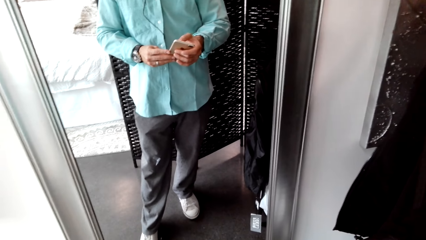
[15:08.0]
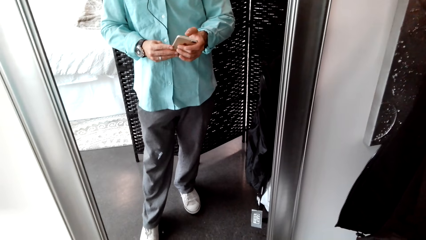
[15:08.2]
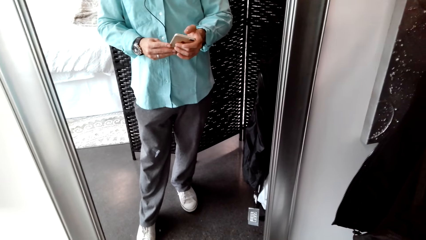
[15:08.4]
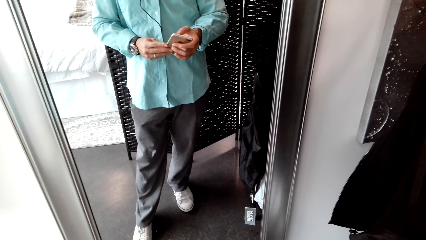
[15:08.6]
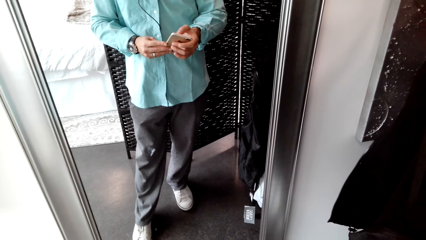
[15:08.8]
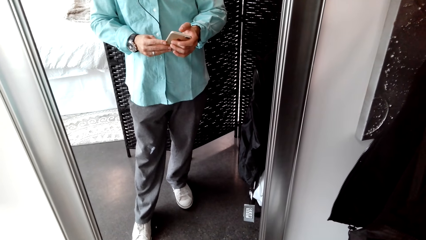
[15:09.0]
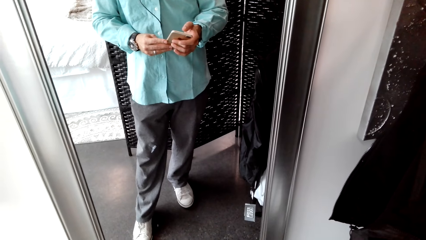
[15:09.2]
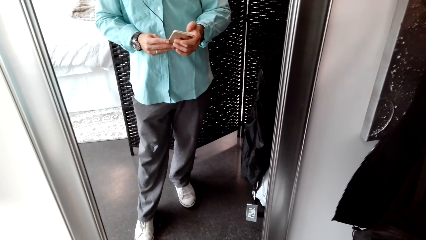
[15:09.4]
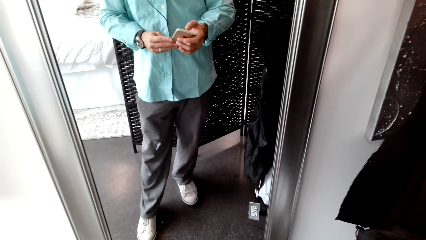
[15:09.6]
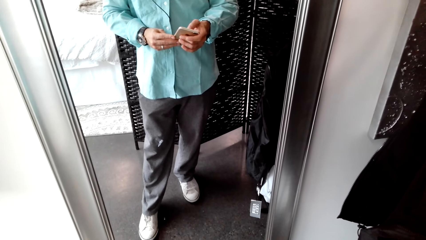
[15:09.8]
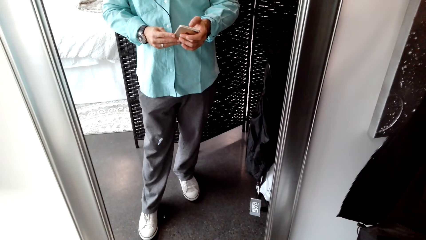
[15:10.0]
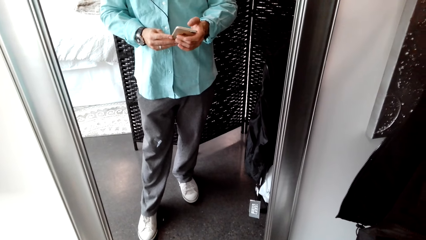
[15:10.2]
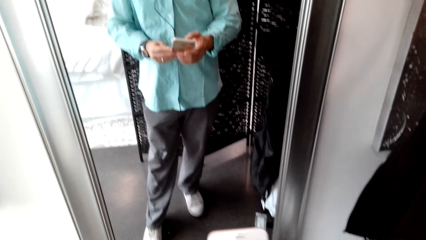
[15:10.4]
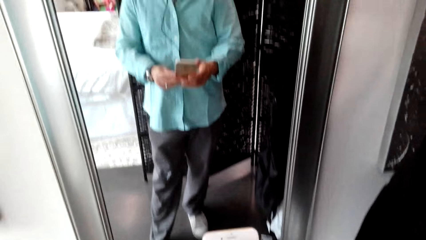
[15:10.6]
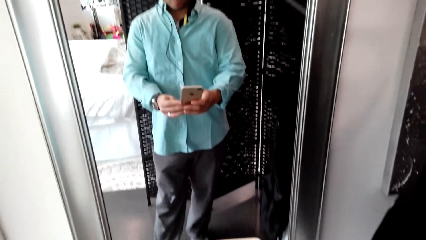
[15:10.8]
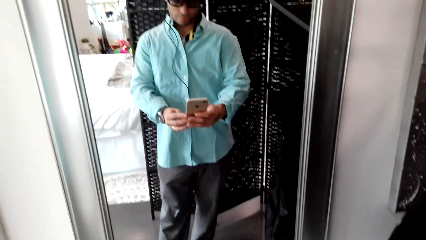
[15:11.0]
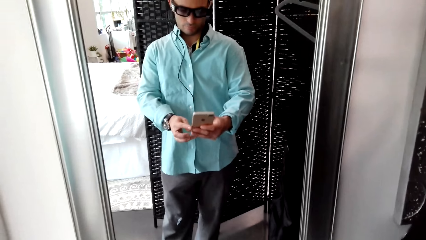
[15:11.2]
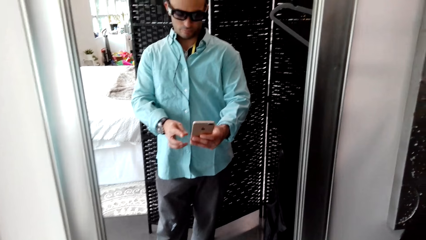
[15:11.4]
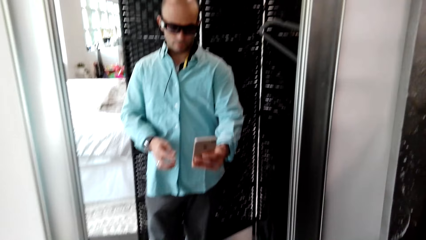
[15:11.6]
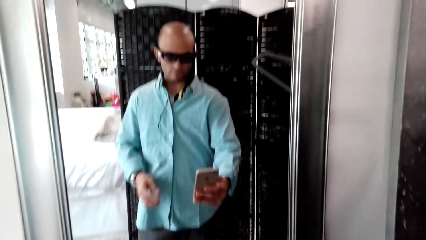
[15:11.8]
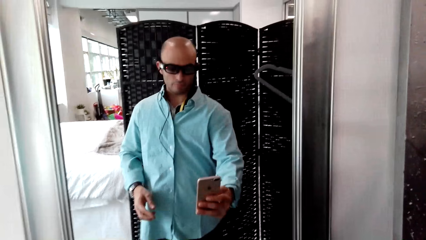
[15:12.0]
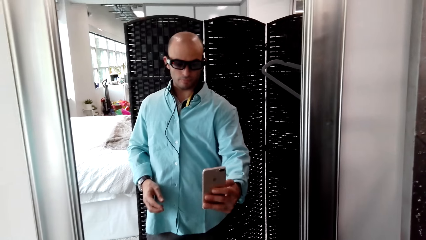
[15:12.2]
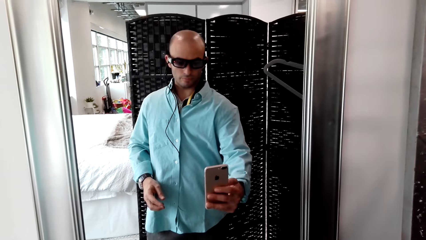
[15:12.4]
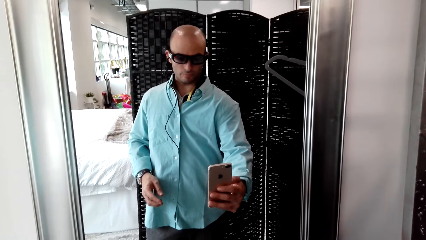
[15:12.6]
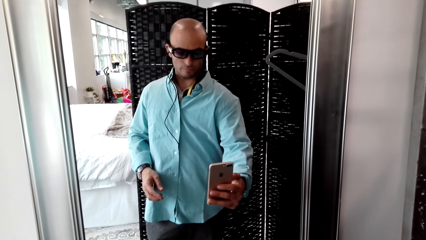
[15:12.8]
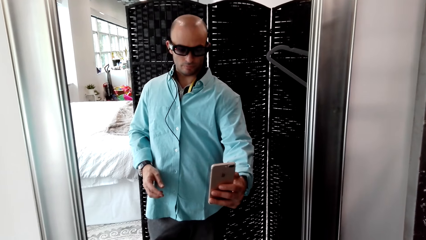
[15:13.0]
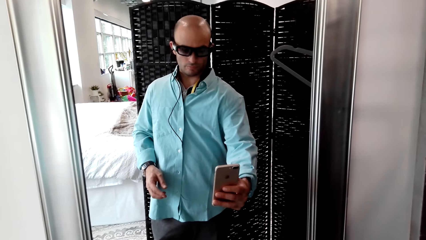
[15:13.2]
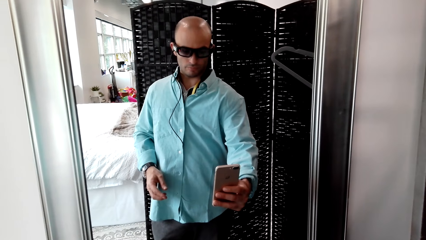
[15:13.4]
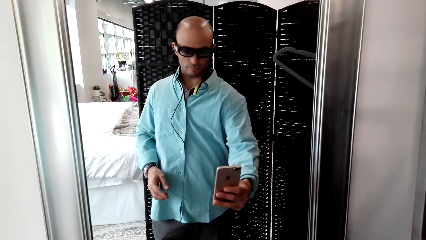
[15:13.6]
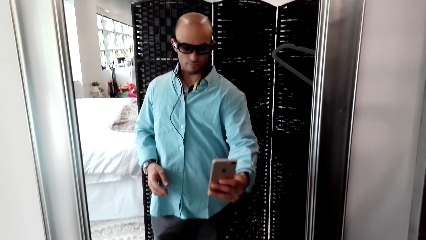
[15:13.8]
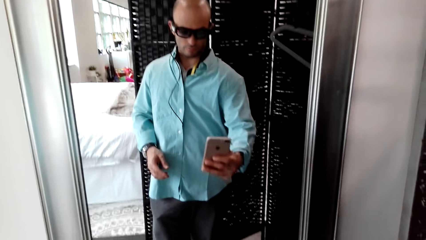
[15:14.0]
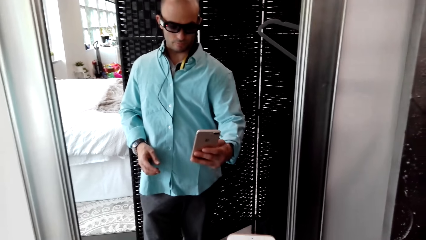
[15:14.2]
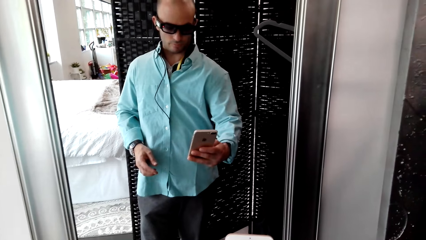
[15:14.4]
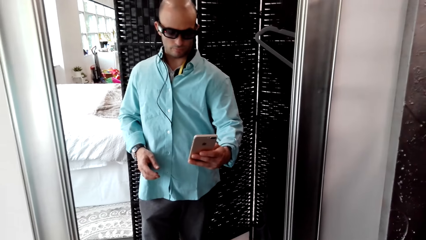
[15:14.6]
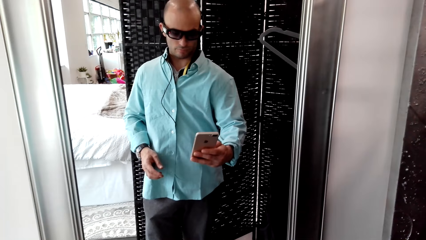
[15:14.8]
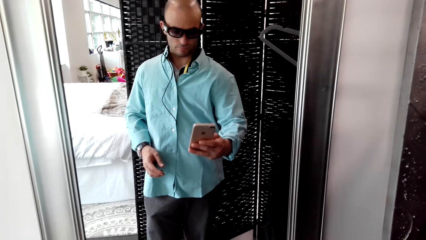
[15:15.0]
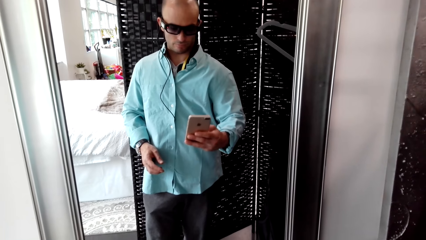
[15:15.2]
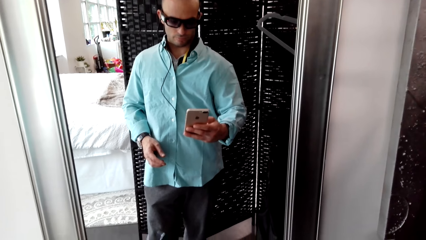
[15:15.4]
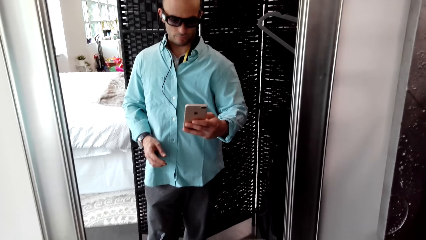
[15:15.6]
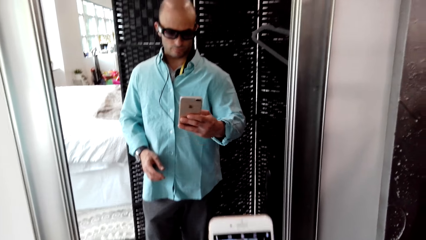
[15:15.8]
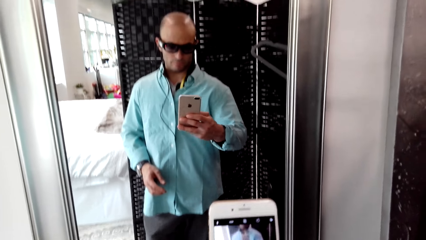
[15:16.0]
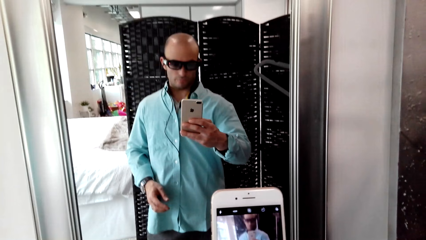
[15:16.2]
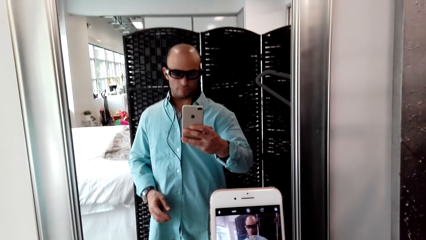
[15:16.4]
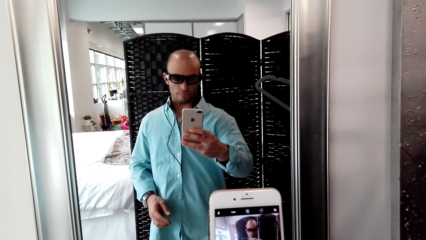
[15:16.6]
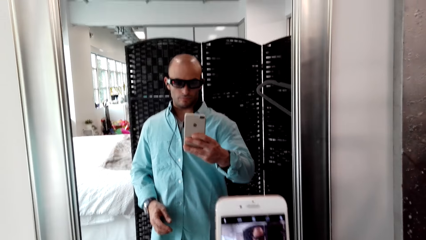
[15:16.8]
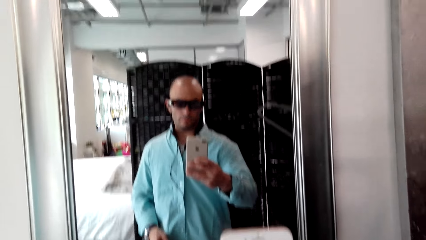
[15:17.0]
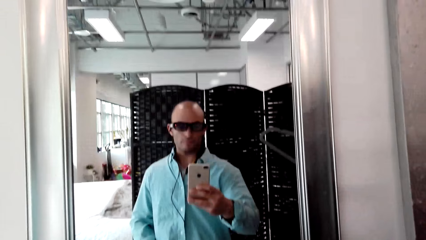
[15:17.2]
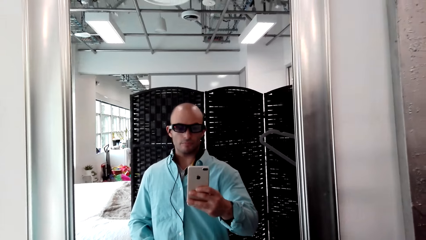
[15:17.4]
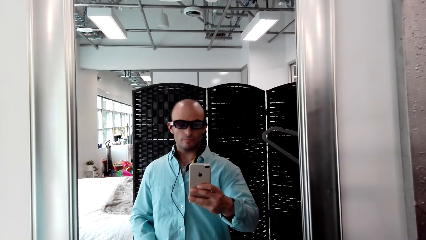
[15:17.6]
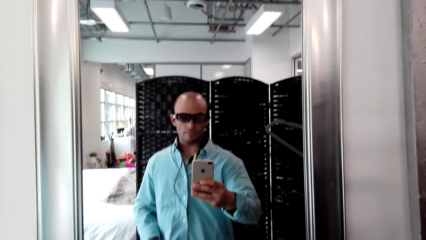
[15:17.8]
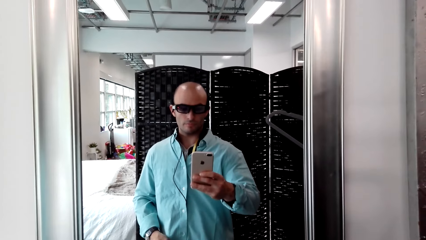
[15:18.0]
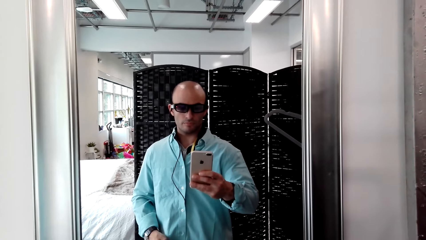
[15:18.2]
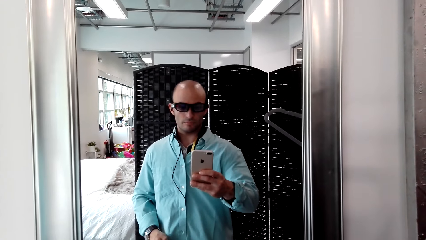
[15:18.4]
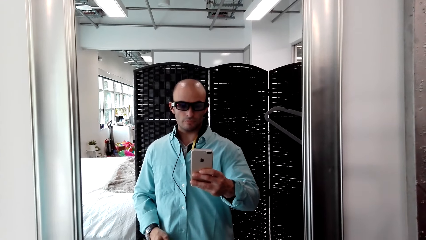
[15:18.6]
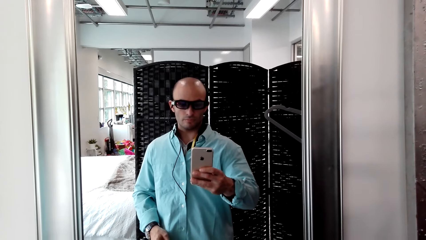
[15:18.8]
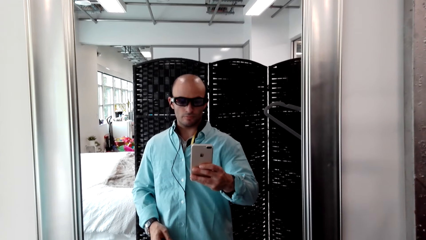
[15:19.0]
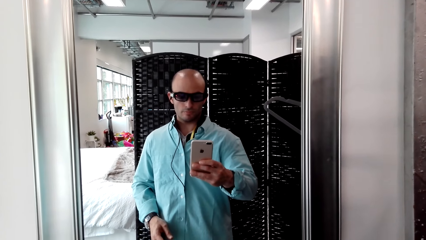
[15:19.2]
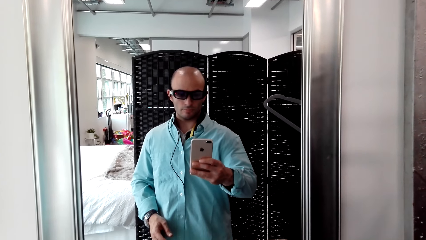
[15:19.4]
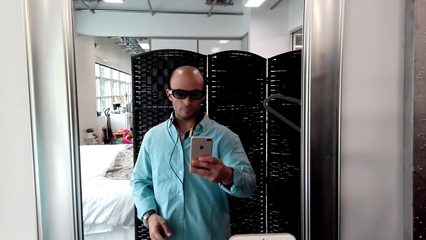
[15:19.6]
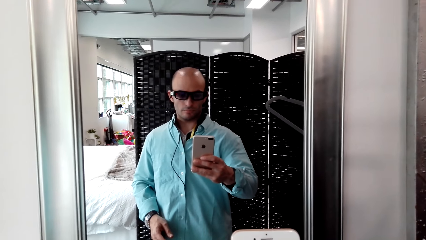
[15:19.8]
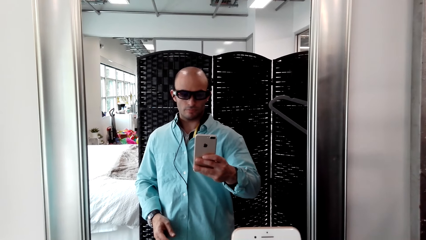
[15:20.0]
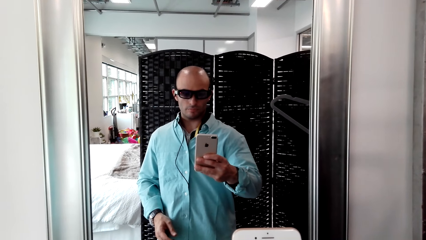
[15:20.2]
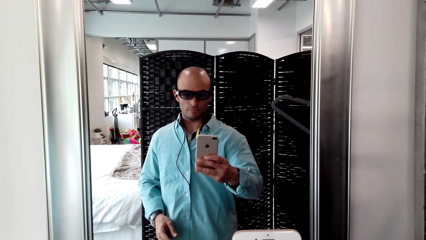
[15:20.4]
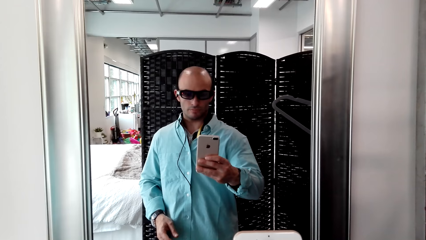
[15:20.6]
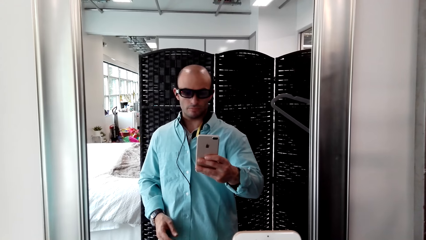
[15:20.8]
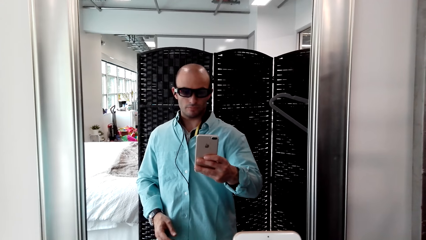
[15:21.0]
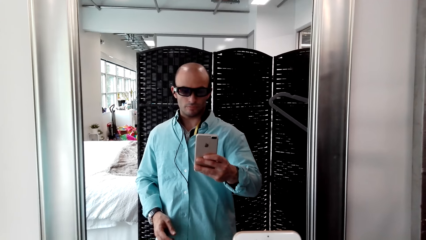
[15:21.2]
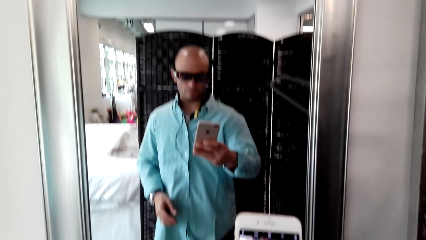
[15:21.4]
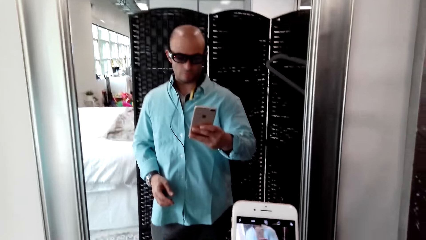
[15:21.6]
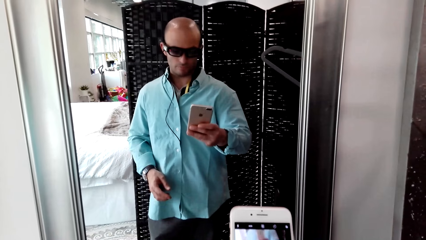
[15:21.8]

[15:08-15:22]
A man uses the phone. He takes the photo of himself. The camera wearer uses the phone.

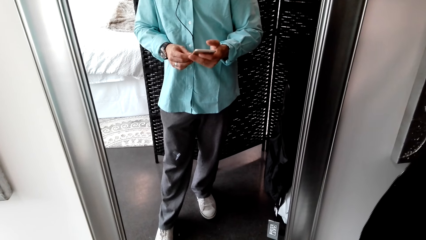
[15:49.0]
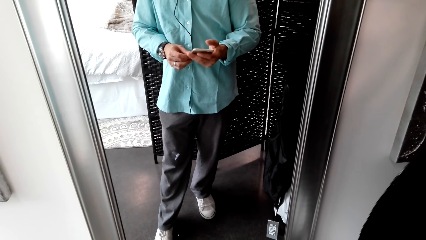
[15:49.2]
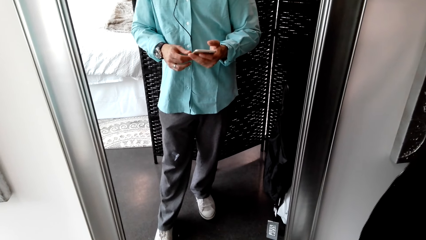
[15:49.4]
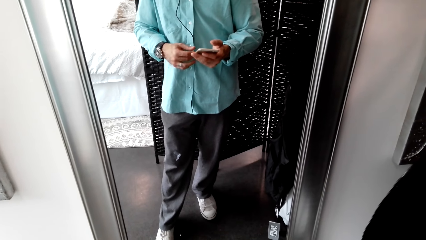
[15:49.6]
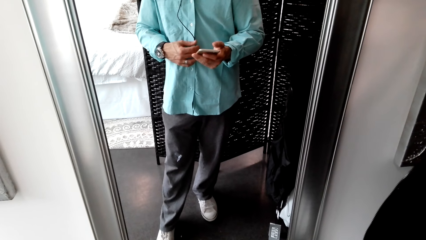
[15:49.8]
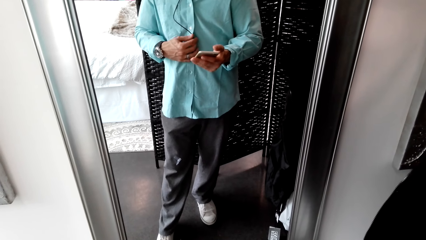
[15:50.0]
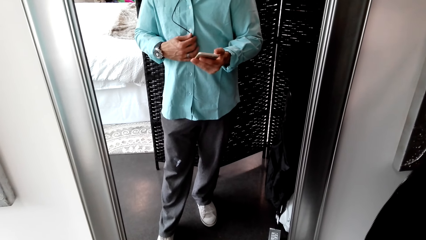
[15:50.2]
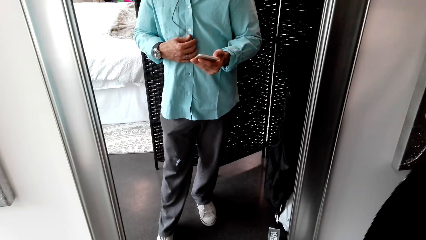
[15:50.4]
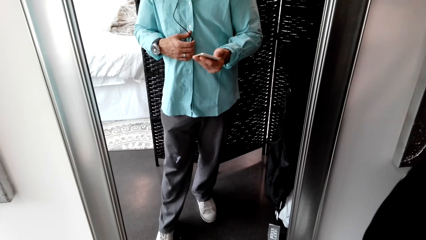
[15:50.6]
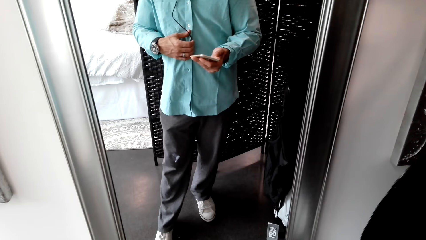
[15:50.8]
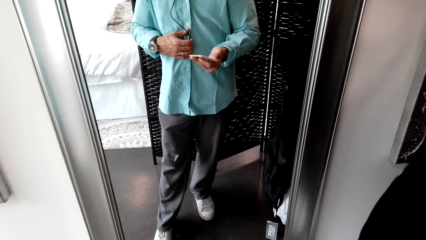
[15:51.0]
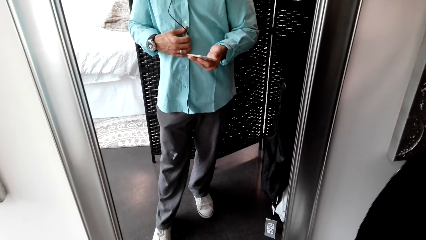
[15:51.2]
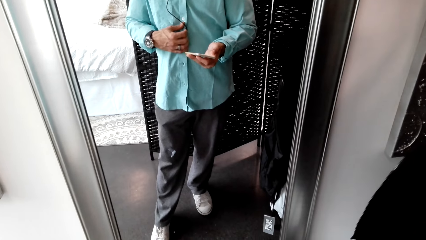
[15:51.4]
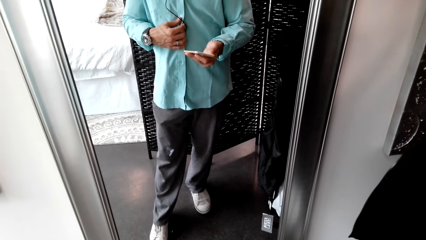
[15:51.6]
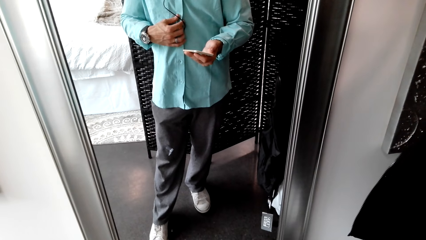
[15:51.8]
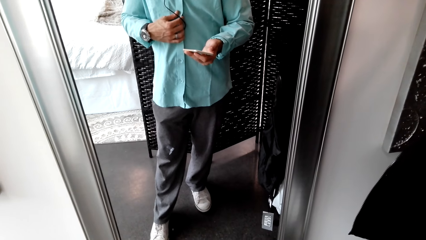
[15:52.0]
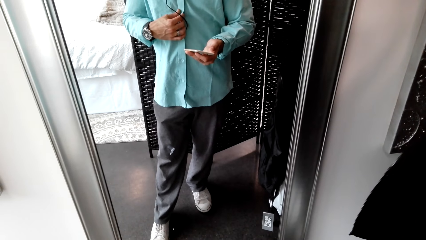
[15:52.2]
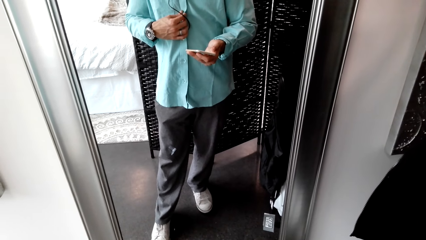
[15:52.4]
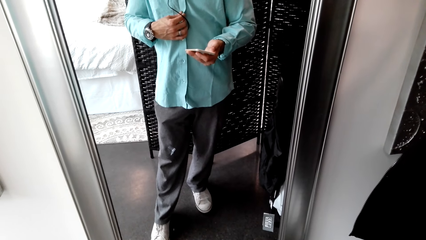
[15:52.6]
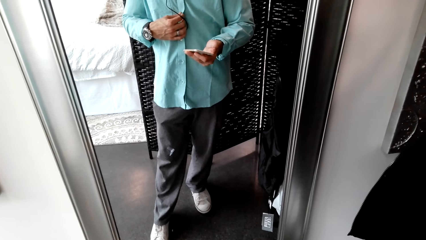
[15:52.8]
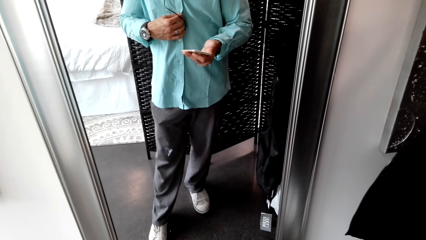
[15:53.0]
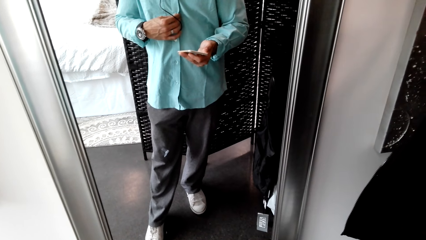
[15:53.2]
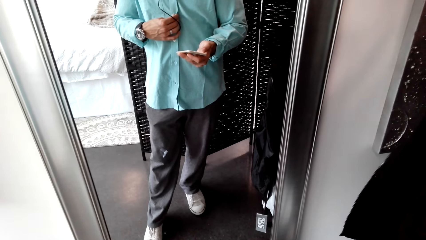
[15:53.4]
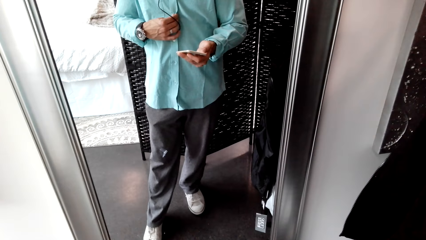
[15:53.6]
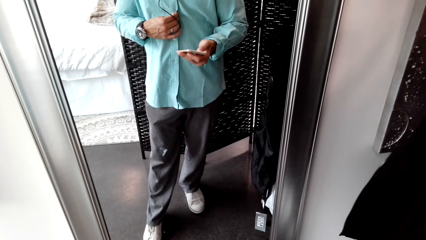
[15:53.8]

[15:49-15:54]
A man touches the earphone with the right hand.
